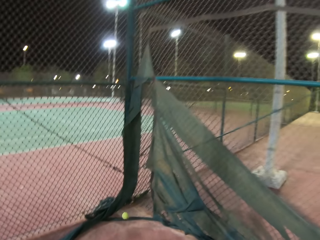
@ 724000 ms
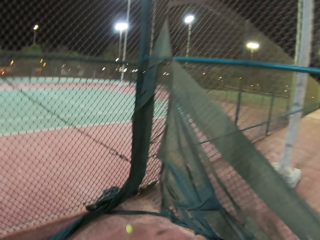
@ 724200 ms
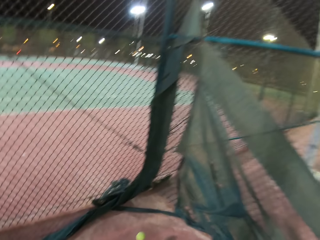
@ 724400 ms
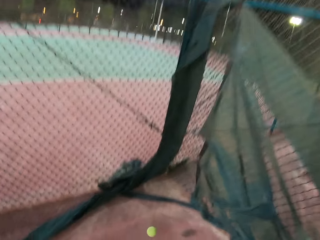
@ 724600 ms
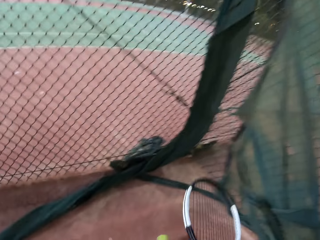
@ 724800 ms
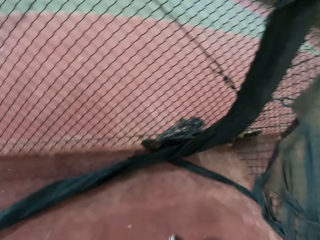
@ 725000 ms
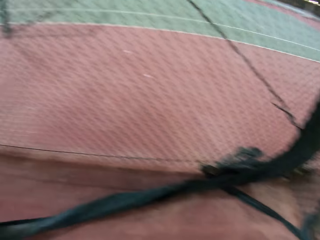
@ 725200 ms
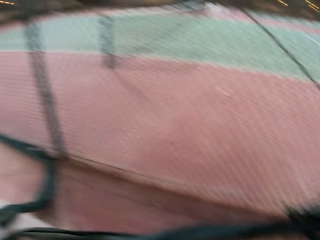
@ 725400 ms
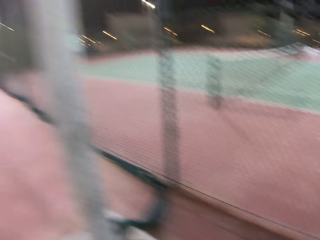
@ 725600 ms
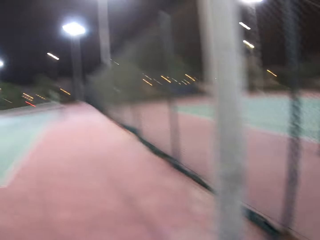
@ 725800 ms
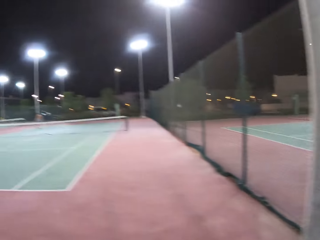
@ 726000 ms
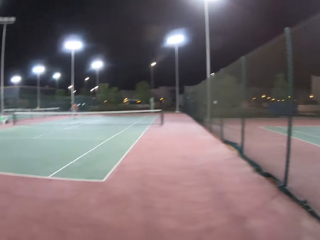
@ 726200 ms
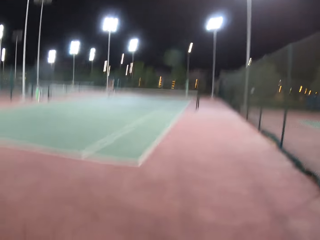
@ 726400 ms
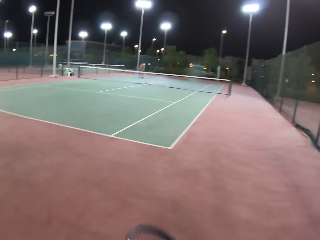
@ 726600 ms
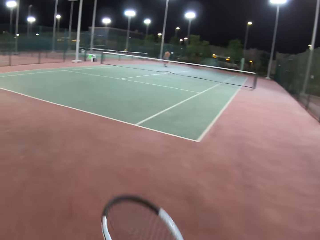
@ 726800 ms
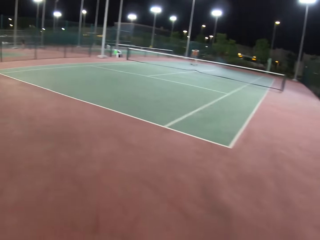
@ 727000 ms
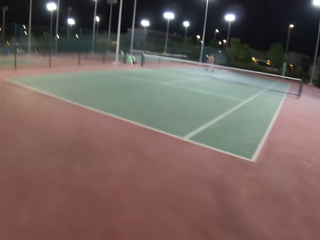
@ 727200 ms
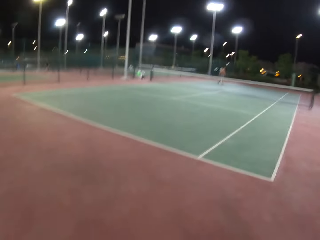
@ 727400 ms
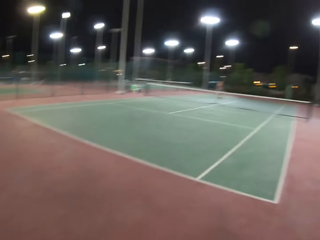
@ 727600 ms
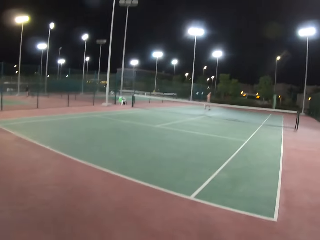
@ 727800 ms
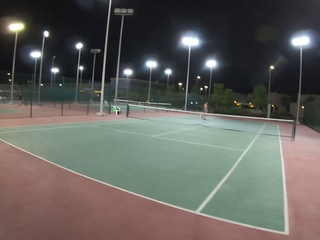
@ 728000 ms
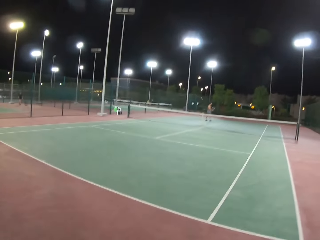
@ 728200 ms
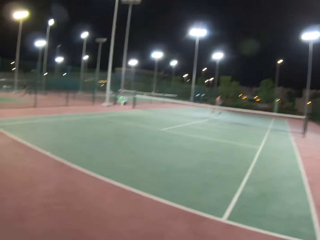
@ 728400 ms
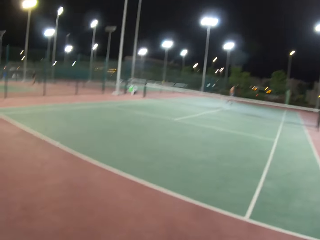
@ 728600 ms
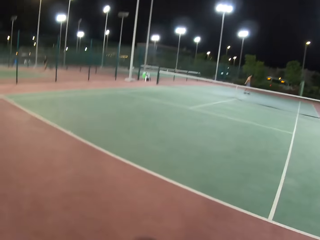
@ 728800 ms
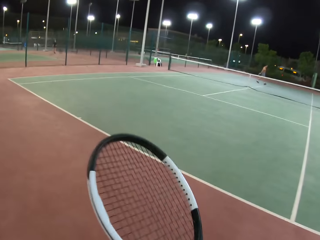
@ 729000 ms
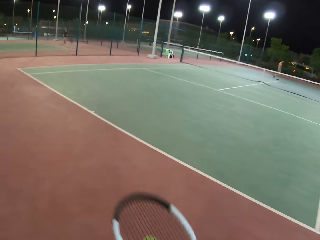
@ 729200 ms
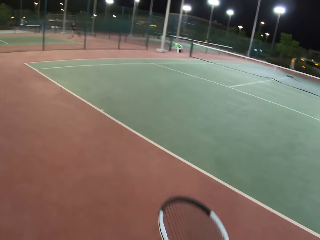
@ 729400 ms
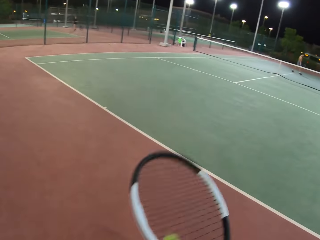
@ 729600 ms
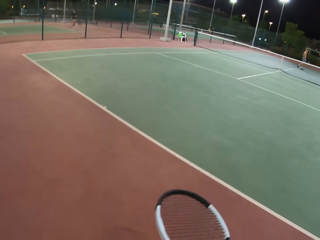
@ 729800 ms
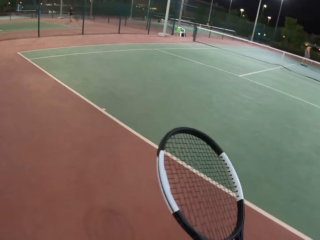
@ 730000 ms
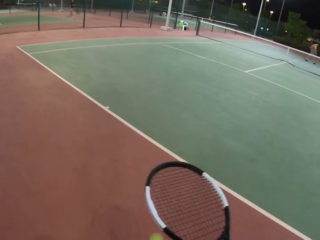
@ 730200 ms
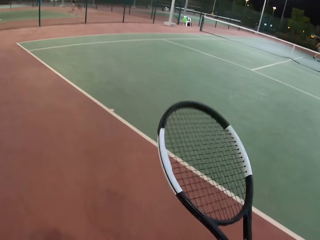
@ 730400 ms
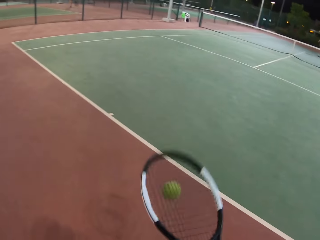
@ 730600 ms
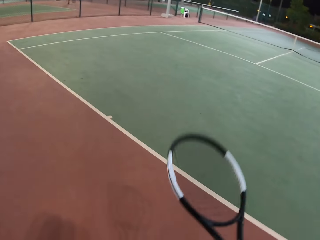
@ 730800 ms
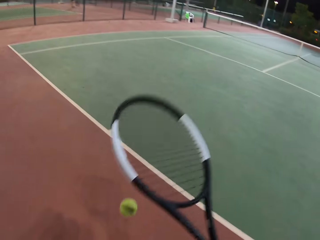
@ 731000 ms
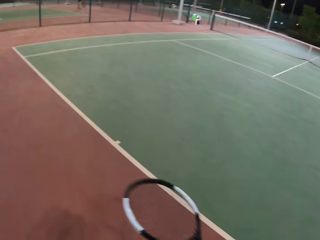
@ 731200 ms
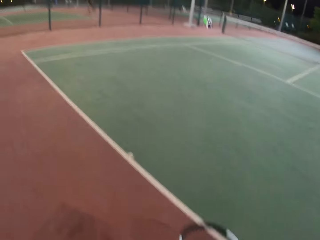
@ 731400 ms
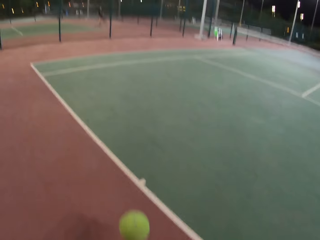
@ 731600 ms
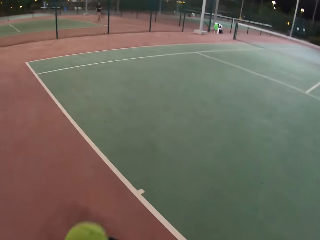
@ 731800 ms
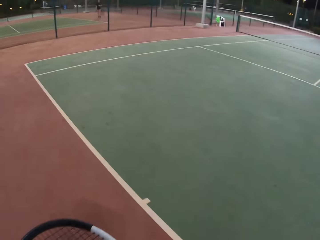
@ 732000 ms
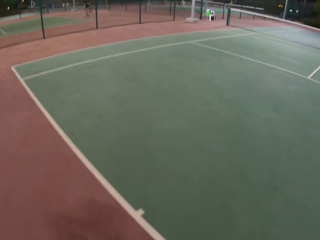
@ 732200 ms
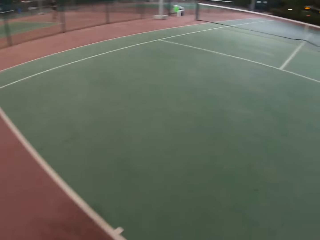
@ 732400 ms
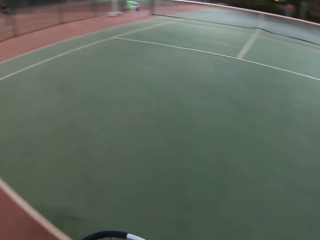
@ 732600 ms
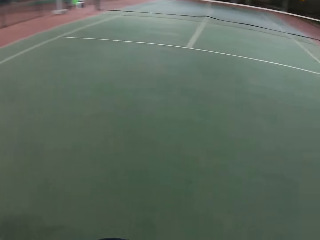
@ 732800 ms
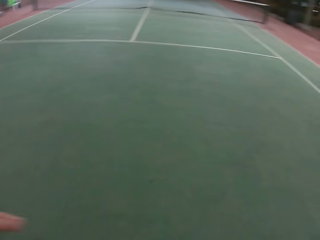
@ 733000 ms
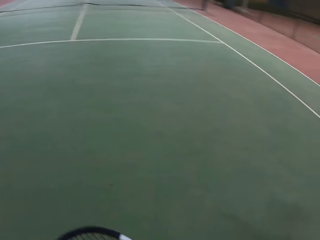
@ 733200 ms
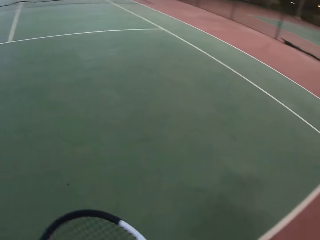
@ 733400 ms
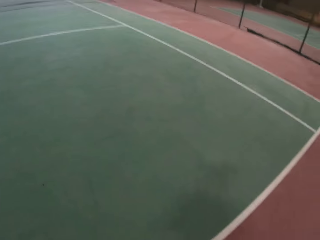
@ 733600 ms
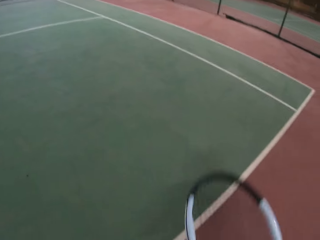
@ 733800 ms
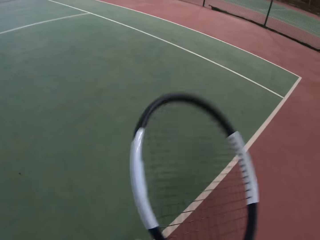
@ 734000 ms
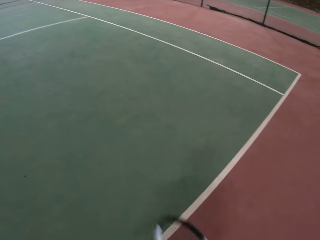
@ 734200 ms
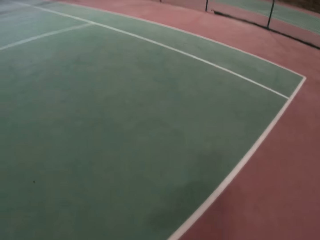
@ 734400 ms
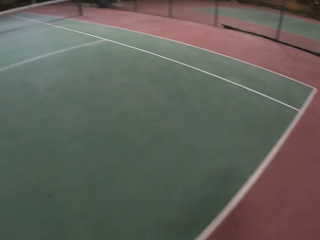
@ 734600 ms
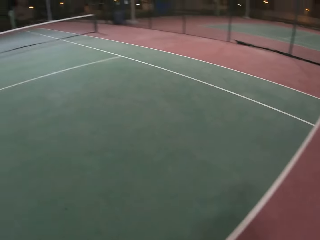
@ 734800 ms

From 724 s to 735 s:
The camera wearer picks up a badminton ball from the floor. They dribble the tennis ball. They walk around the field. A man walks around the tennis court. The camera wearer dribbles the tennis ball.

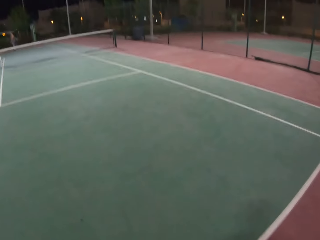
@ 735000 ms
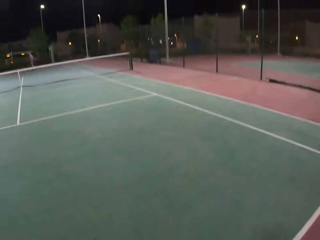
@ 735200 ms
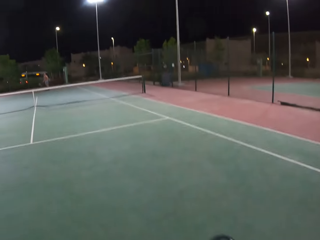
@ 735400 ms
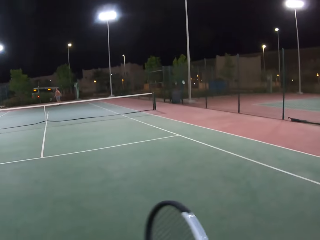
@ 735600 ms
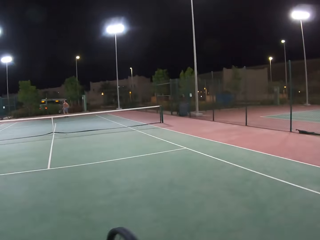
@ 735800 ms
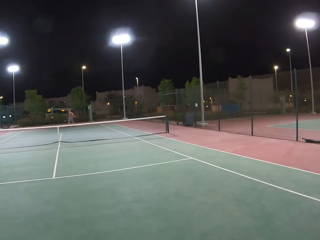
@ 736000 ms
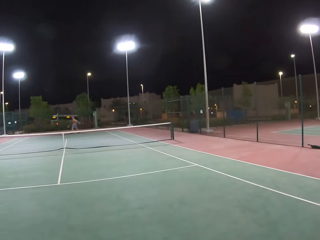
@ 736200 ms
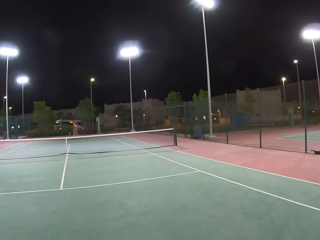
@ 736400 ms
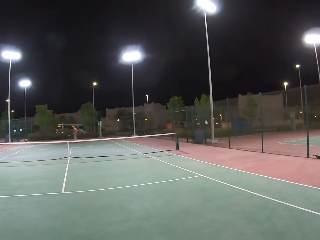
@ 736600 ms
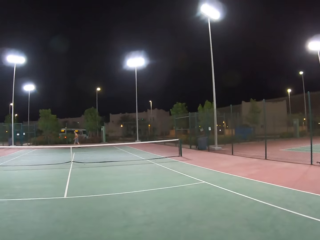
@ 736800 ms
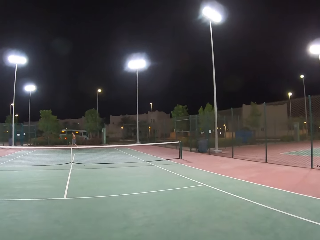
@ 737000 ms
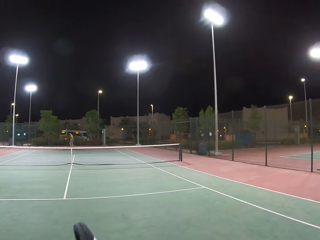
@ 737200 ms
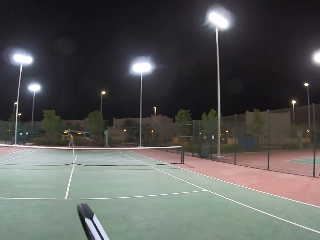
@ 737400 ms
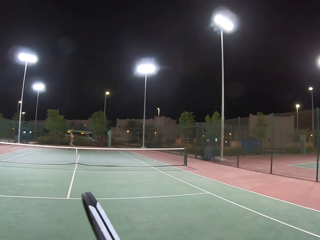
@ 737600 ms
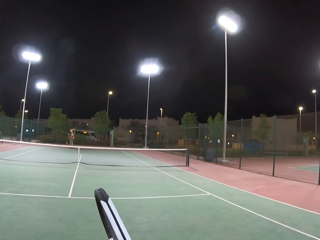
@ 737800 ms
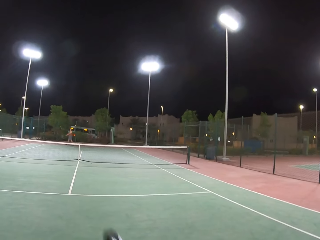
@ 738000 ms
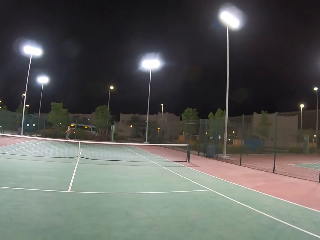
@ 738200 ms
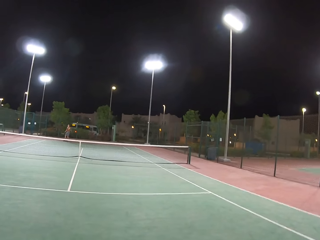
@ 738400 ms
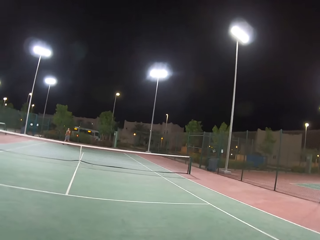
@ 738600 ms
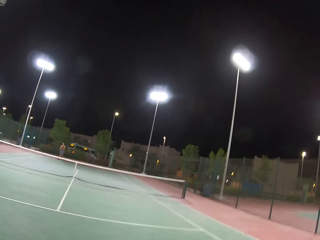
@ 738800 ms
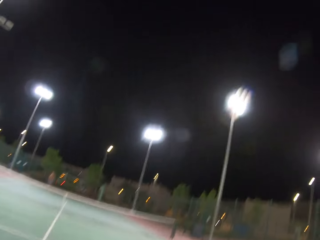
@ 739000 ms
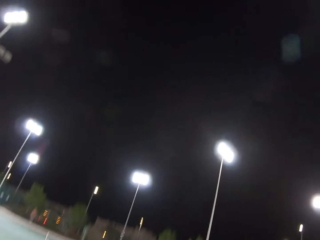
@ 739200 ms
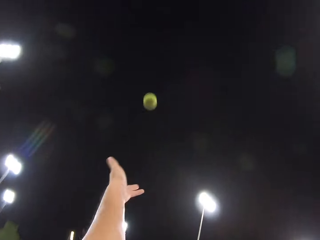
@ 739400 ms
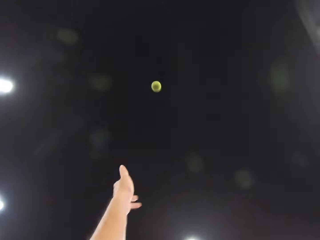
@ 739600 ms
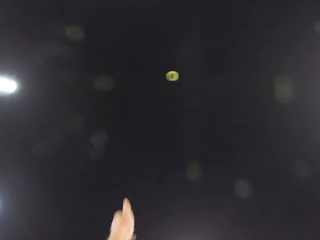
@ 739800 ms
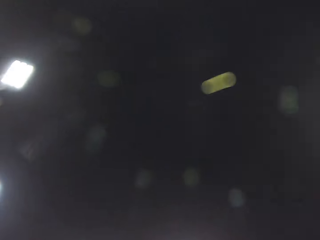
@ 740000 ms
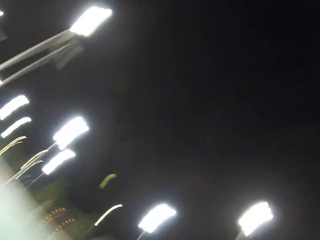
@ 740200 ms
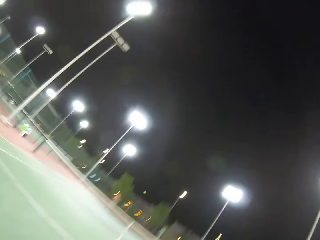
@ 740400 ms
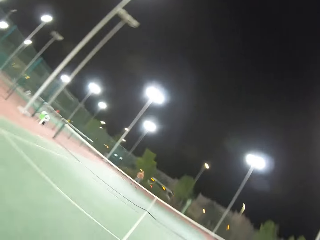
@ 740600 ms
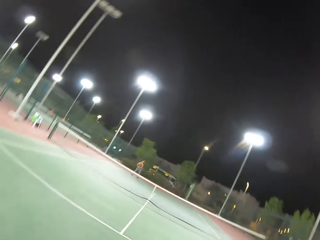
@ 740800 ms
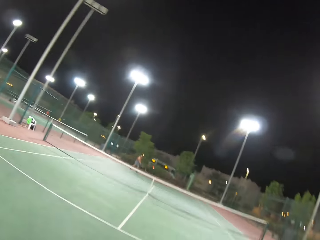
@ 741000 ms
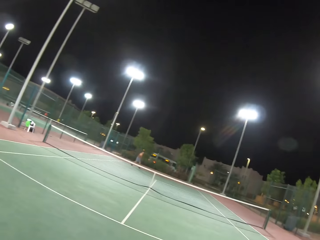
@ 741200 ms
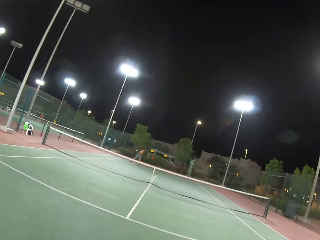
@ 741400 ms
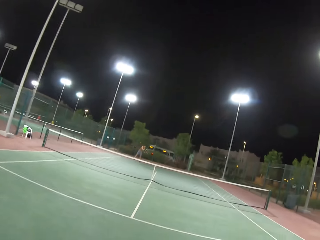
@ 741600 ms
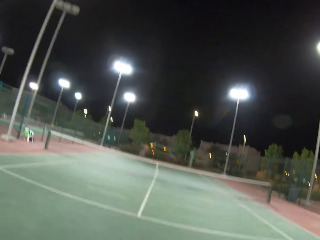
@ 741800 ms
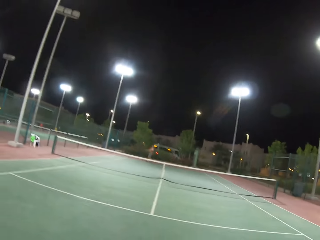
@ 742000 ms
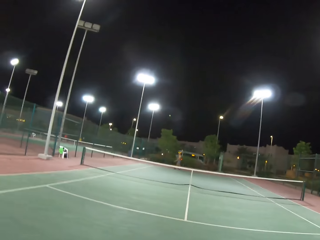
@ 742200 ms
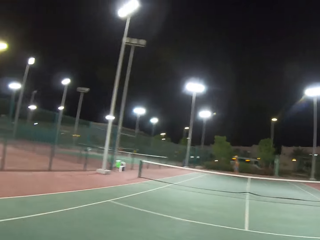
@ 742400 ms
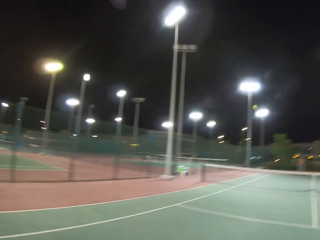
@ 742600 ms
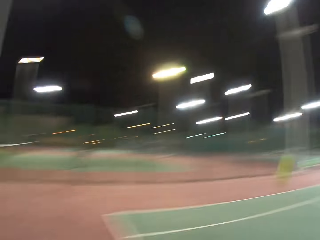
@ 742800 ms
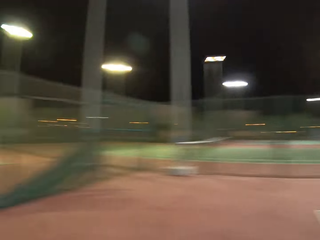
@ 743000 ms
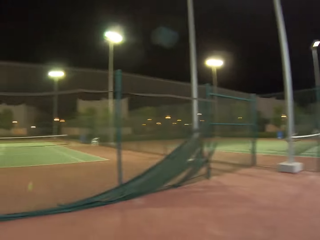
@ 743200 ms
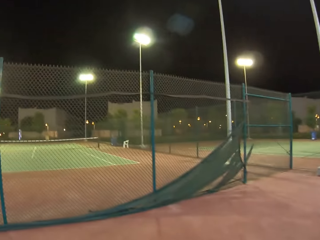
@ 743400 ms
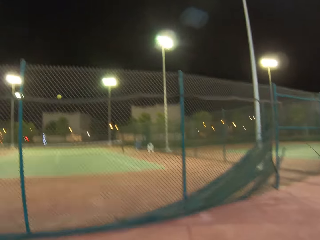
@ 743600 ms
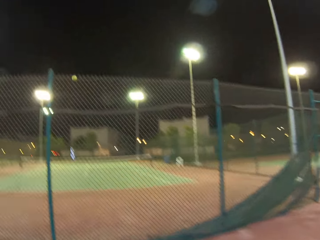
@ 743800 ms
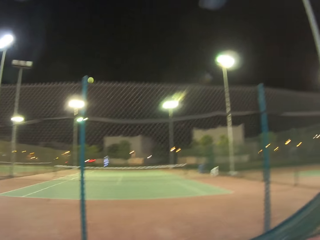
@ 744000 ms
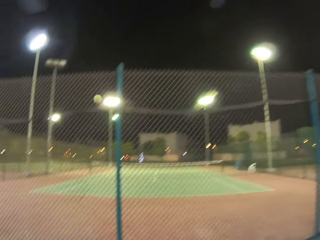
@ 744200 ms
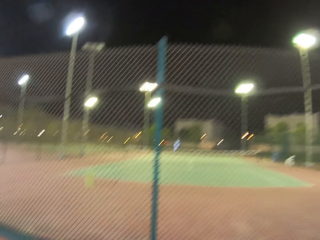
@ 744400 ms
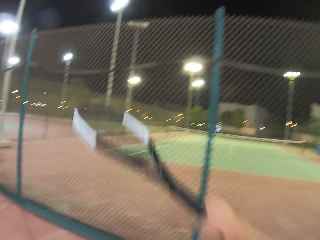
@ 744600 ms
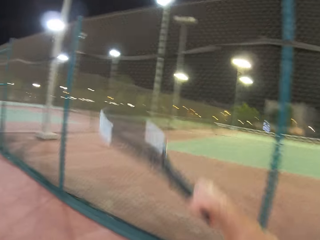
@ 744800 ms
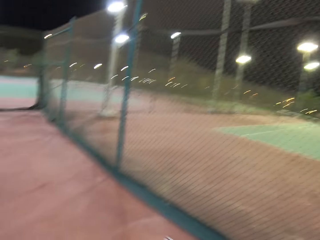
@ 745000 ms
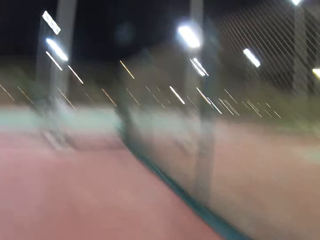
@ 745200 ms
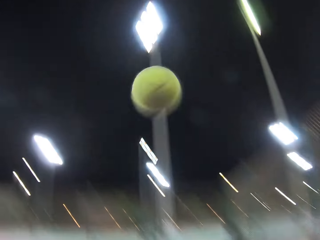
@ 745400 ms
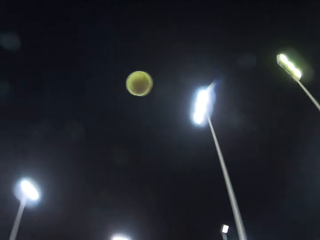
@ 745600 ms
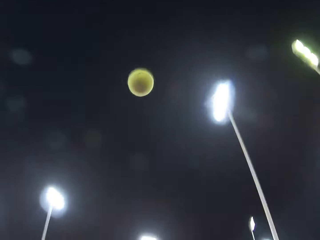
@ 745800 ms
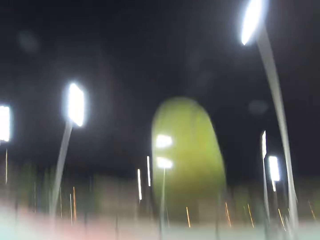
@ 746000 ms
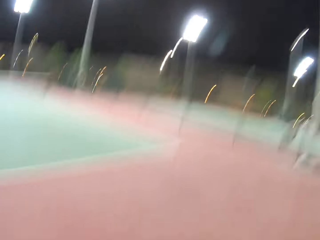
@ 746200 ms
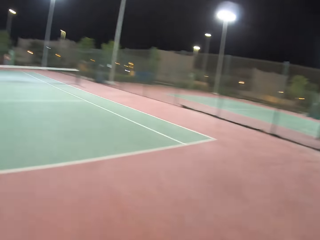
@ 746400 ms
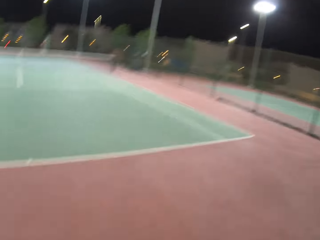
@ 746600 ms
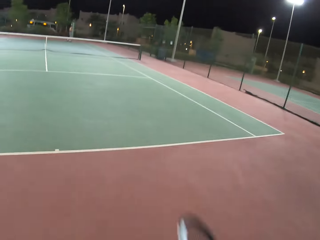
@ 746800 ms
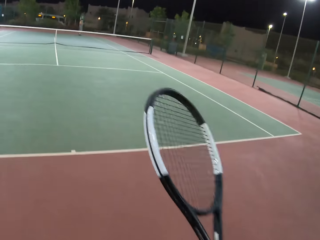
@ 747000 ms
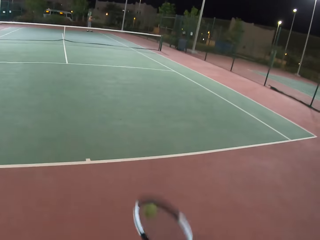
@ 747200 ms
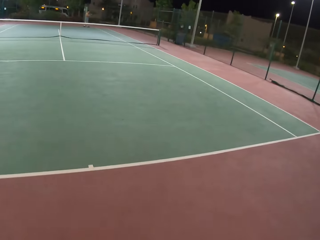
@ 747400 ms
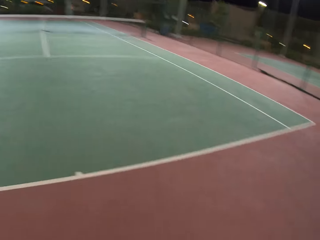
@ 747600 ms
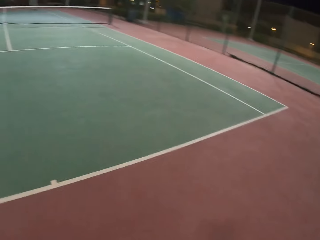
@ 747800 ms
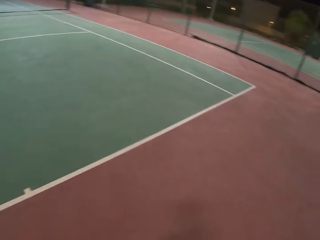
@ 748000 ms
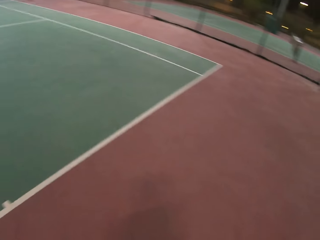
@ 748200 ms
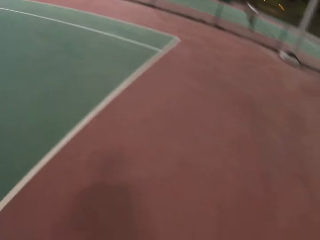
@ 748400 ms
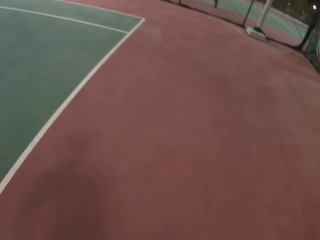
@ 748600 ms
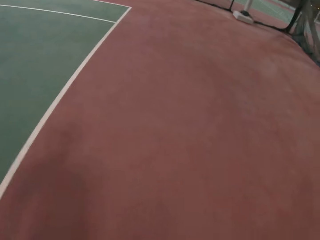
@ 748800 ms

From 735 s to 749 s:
A man walks around the tennis court. The camera wearer plays tennis with the man. They stare around the field. They walk around the tennis court. They dribble the tennis ball. They pick up the badminton ball from the floor. They walk in the field.
